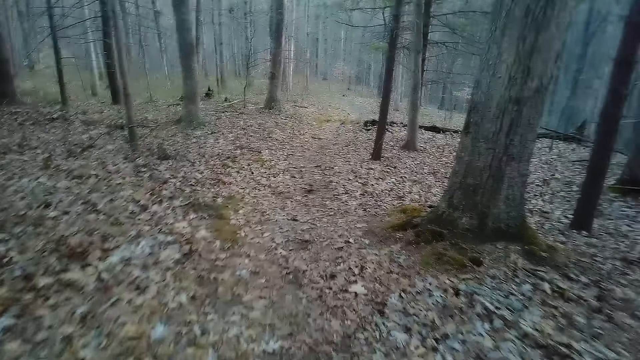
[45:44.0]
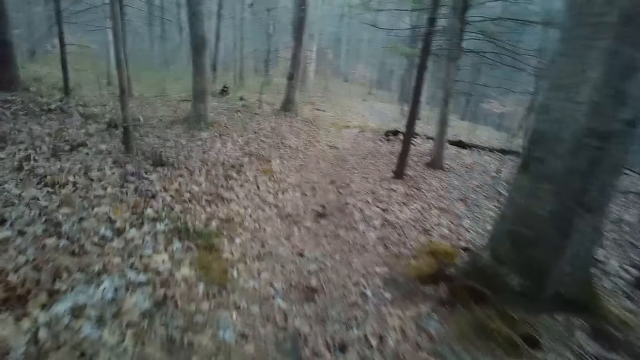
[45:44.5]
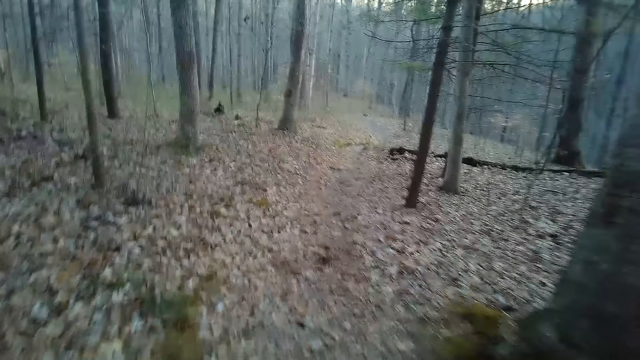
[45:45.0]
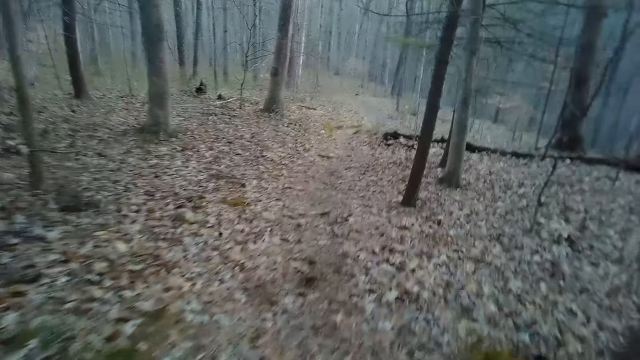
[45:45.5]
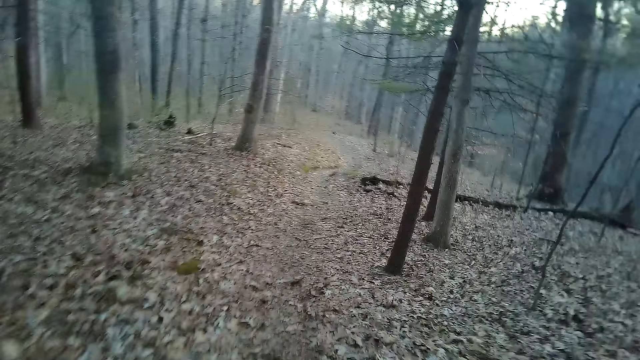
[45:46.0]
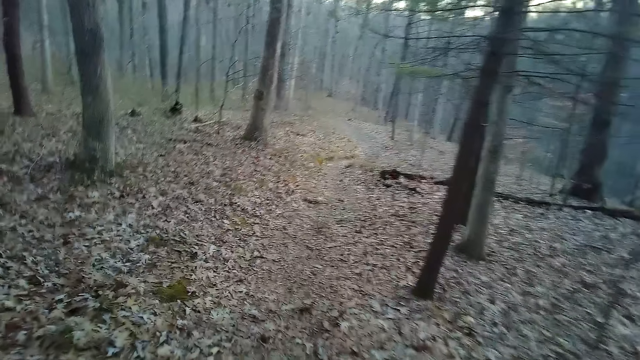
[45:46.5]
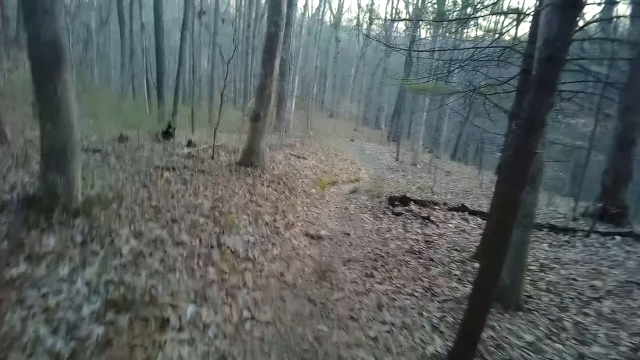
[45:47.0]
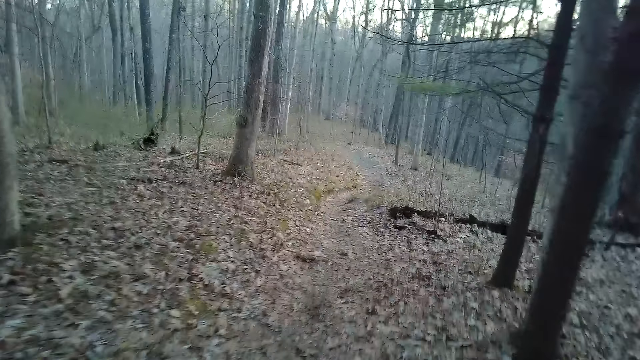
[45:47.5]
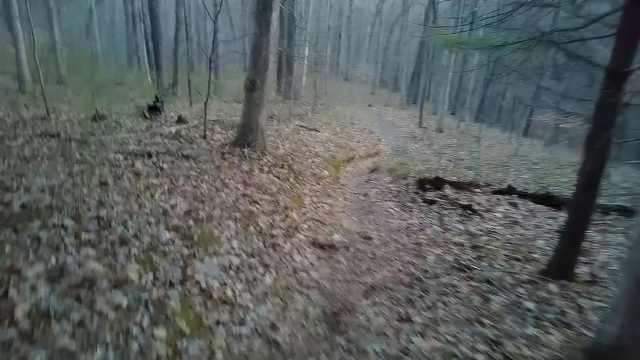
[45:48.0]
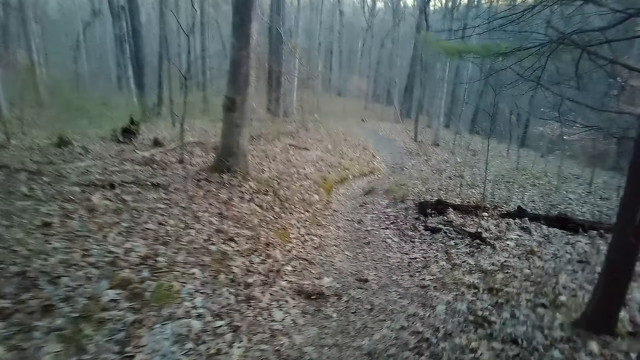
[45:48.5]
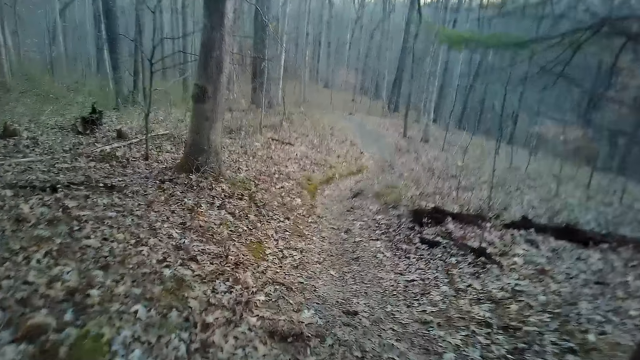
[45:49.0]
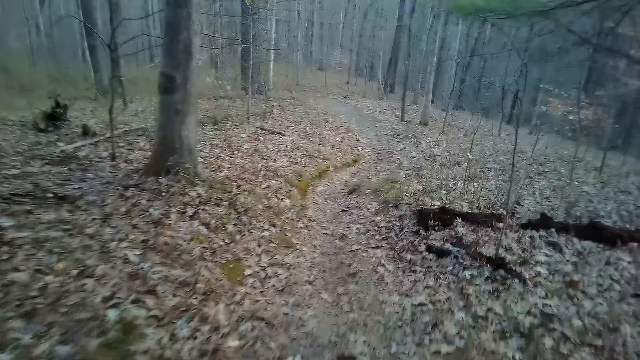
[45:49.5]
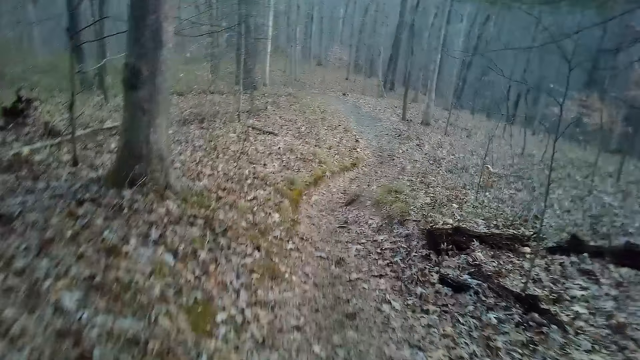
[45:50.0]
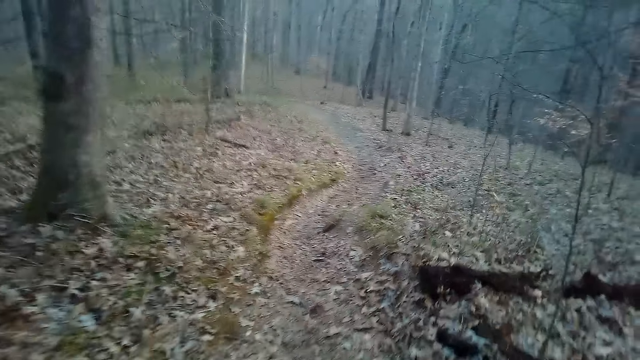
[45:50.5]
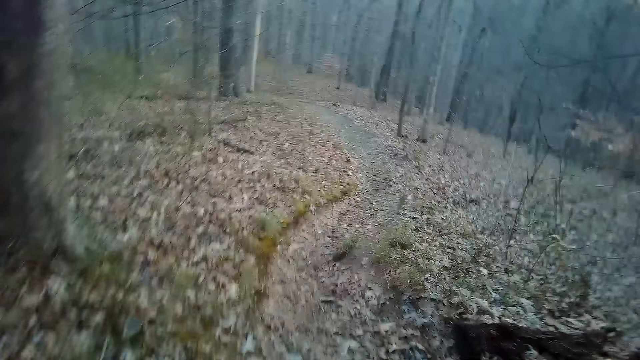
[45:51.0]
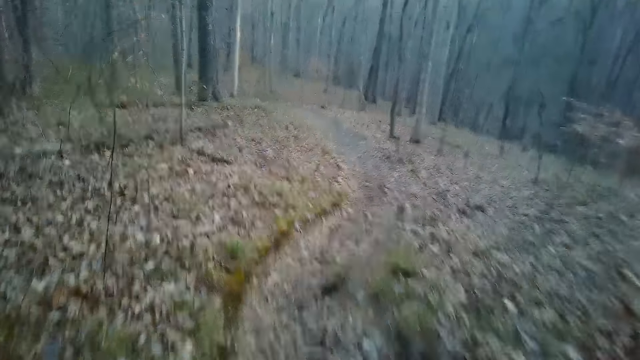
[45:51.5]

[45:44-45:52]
The camera wearer coughs.

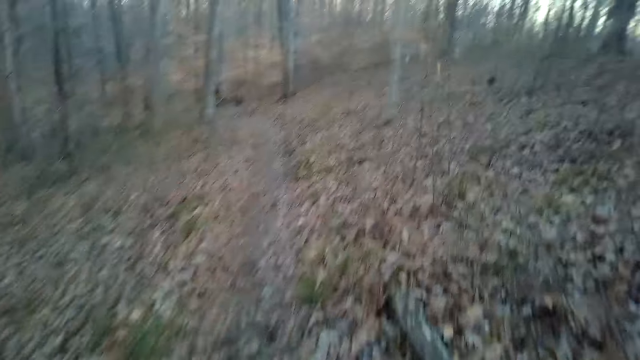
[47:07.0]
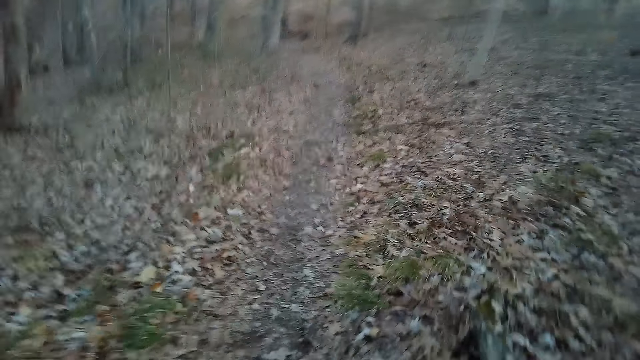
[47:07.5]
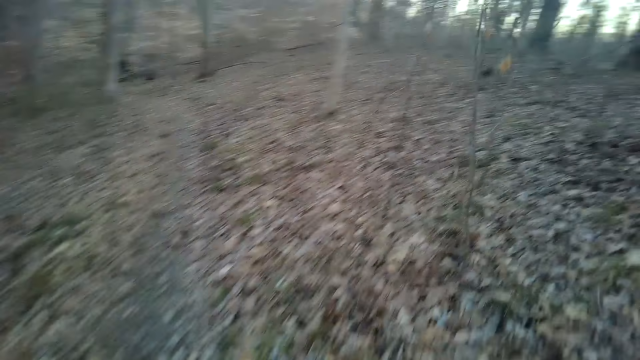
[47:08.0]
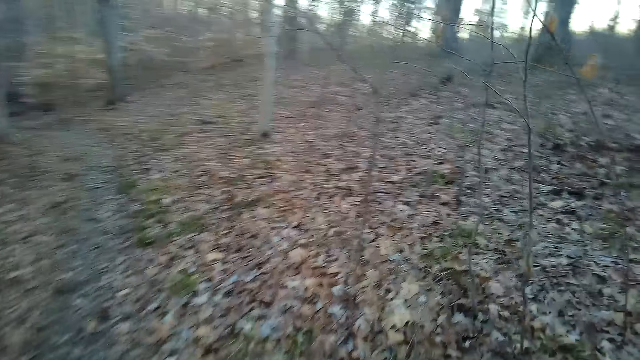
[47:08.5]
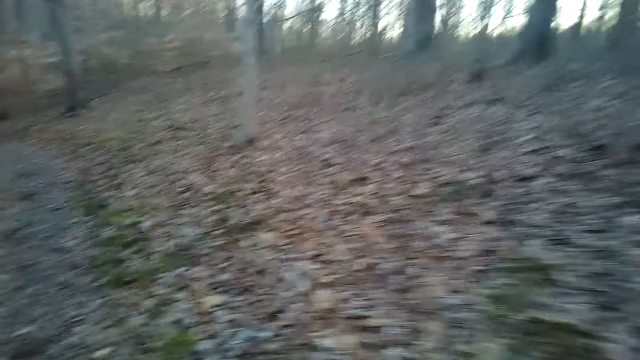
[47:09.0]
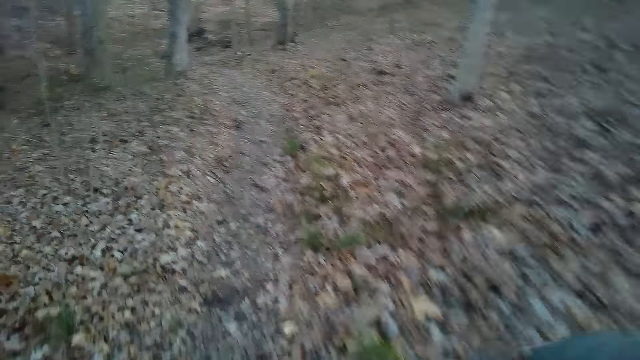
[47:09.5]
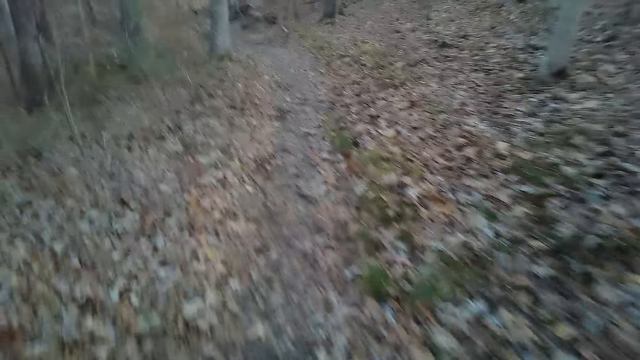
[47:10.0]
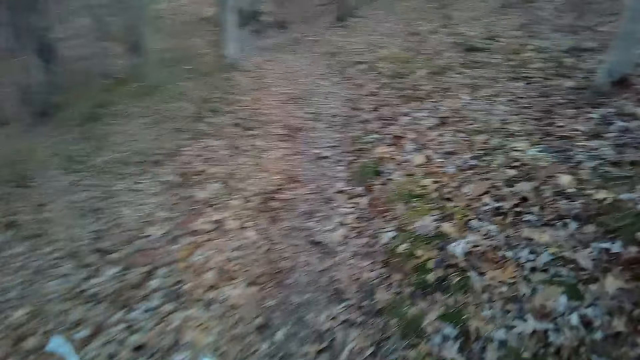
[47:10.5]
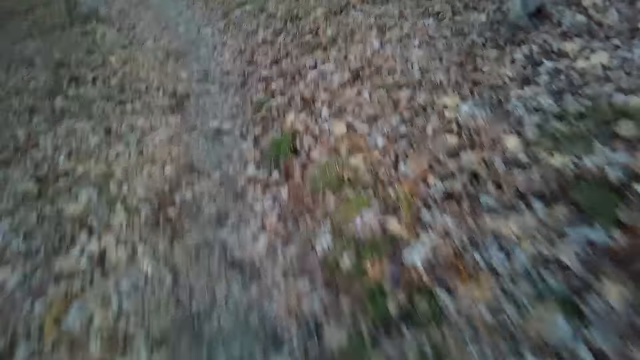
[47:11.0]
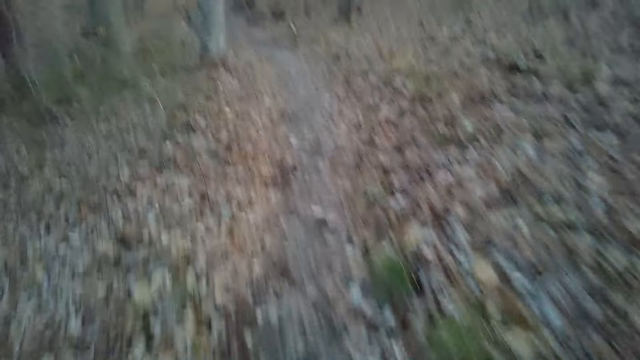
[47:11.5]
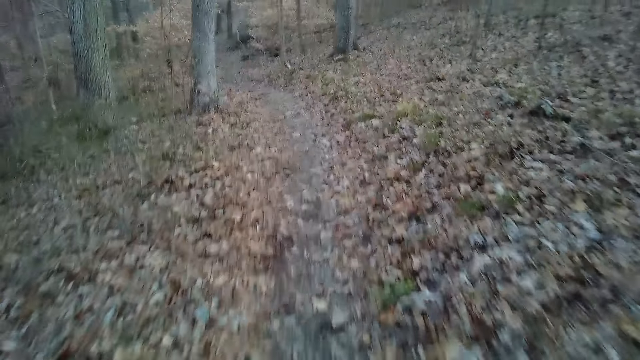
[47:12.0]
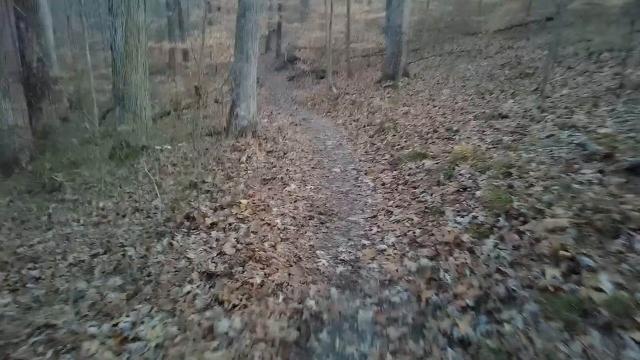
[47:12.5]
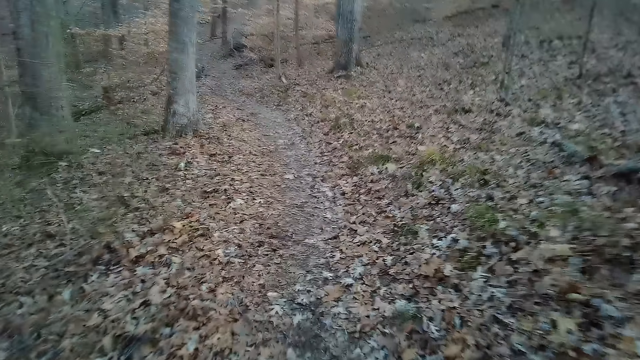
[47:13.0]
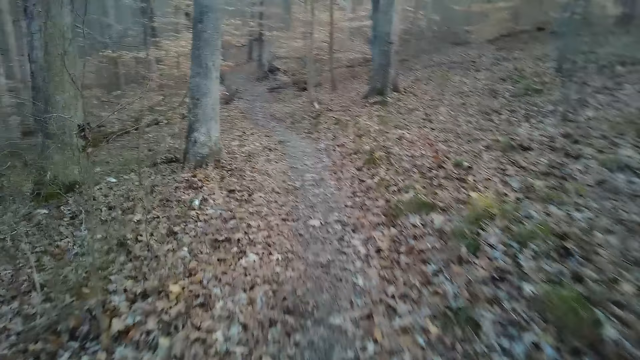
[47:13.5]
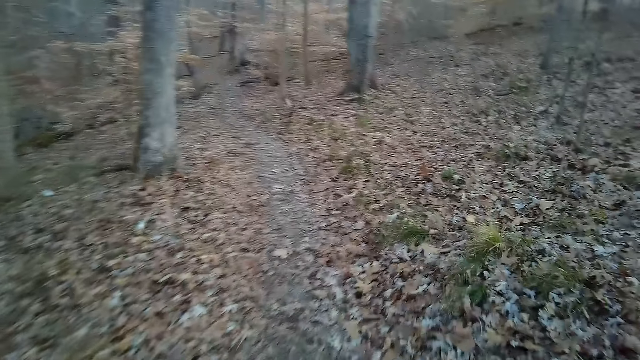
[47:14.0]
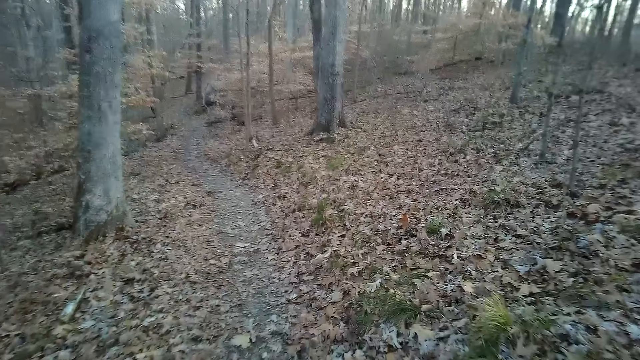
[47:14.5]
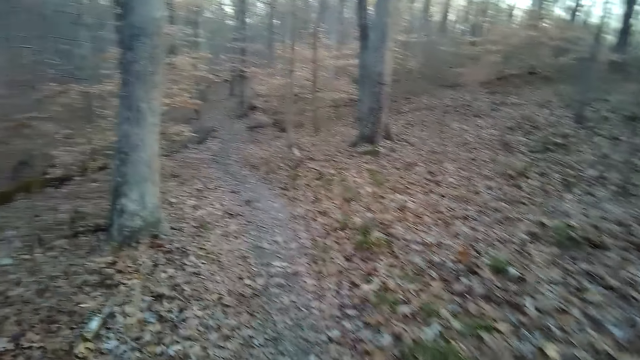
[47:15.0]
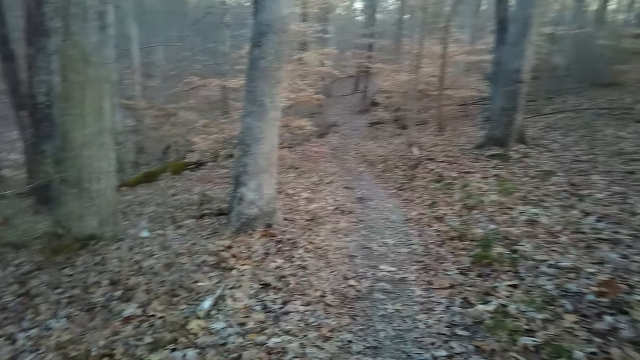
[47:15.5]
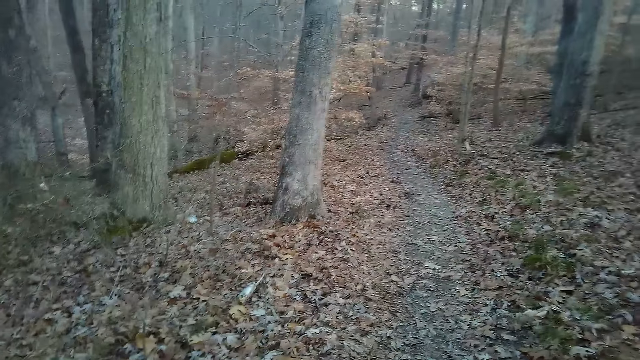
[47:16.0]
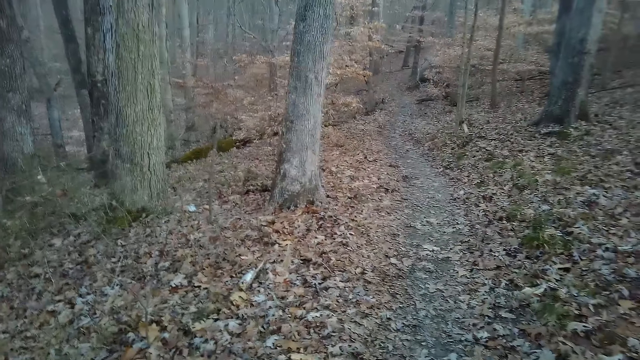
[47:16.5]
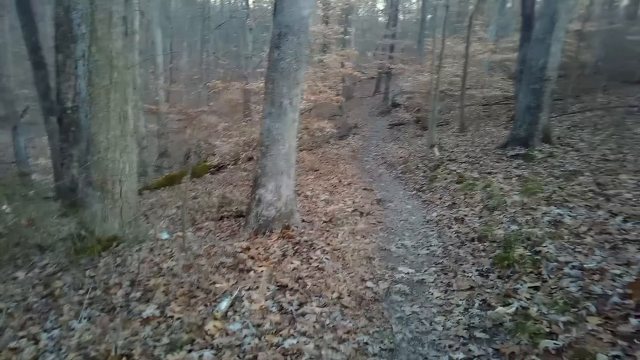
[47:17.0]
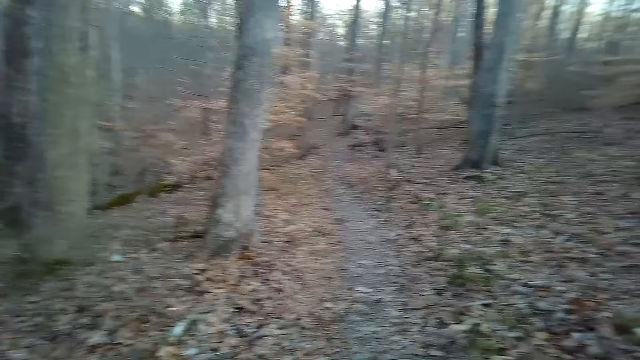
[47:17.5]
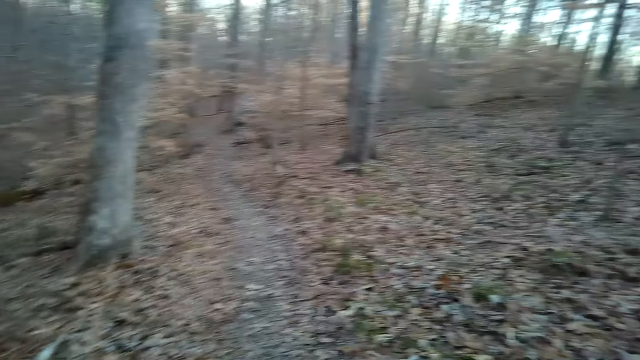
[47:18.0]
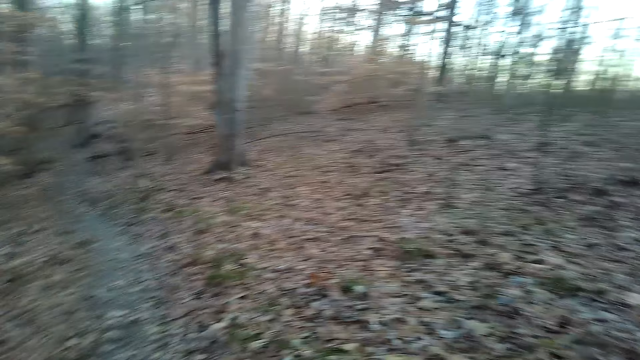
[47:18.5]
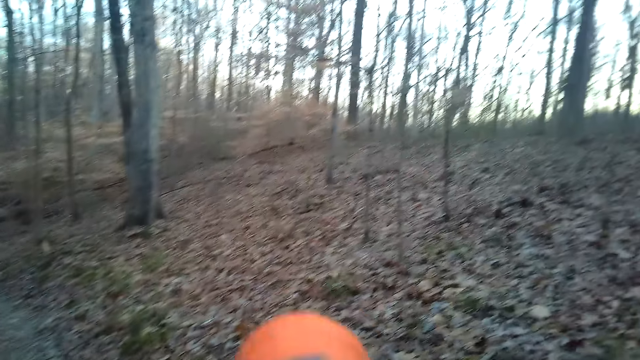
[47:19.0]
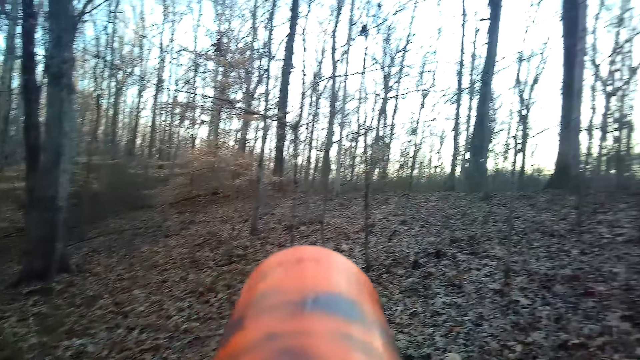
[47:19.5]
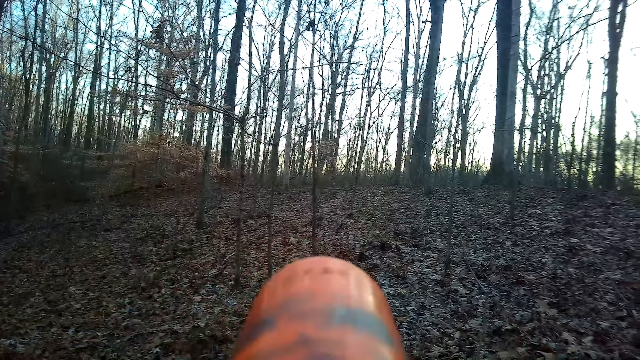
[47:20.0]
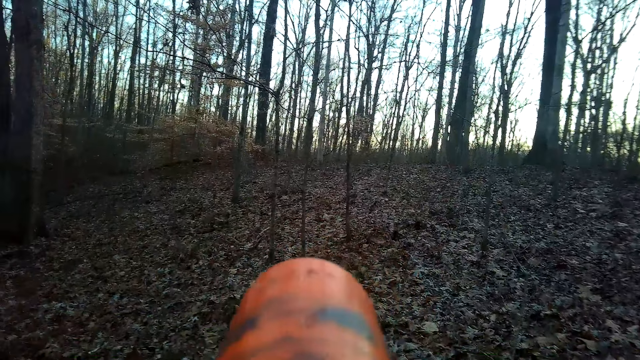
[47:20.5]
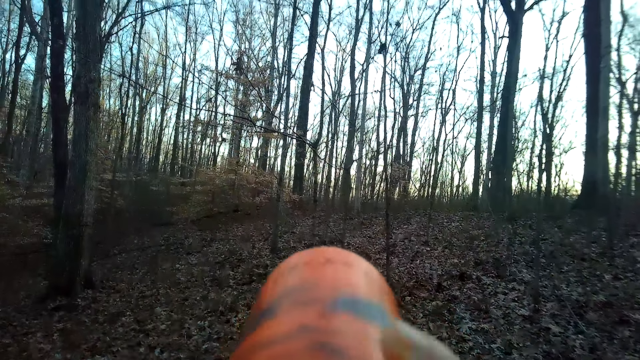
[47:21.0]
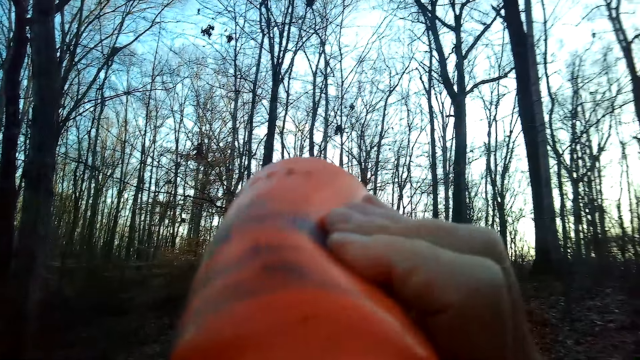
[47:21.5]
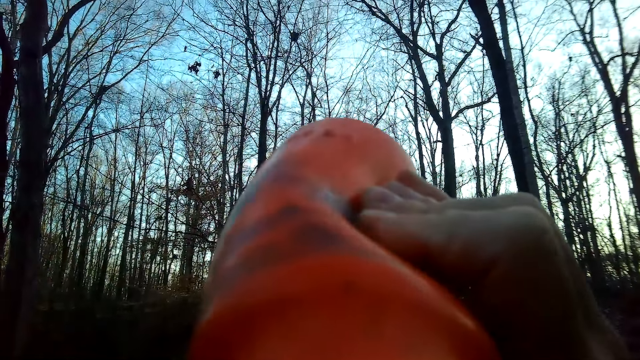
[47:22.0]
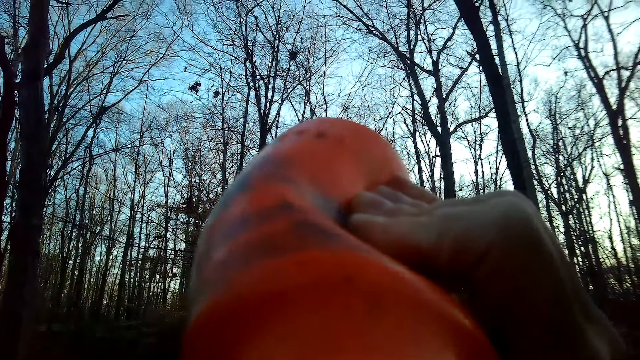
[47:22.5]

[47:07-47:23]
The camera wearer looks around. They look around again. They drink water from a bottle. They press the bottle.
